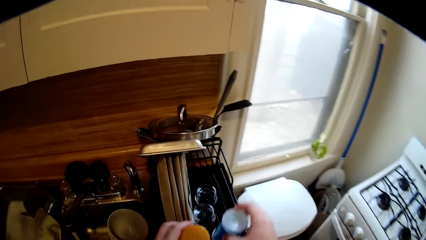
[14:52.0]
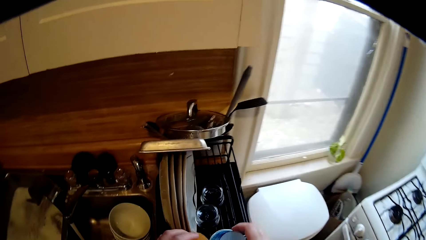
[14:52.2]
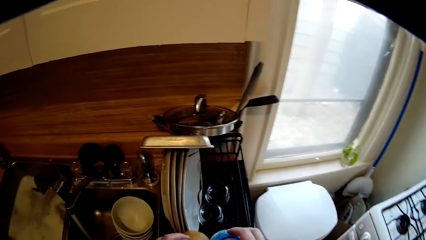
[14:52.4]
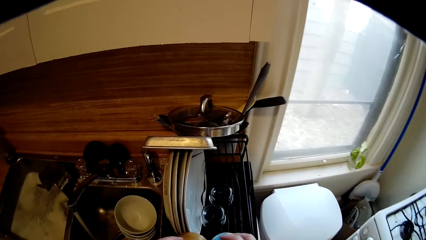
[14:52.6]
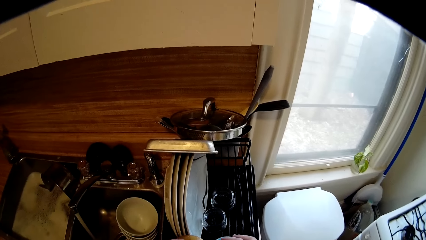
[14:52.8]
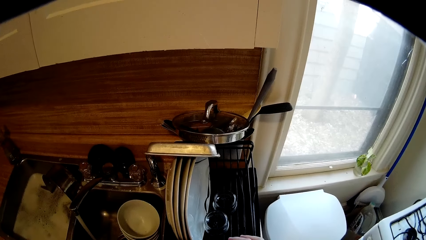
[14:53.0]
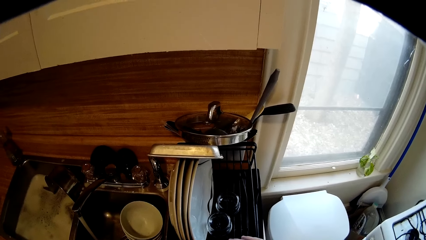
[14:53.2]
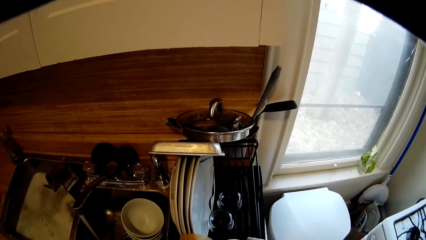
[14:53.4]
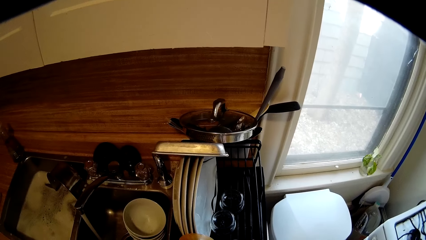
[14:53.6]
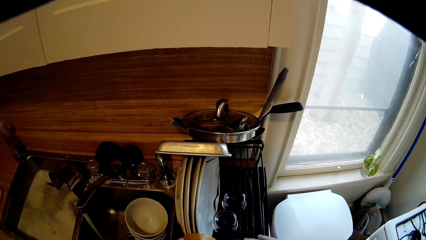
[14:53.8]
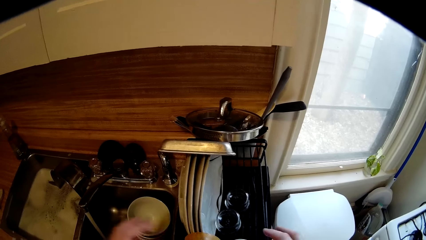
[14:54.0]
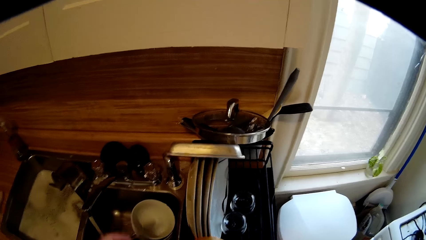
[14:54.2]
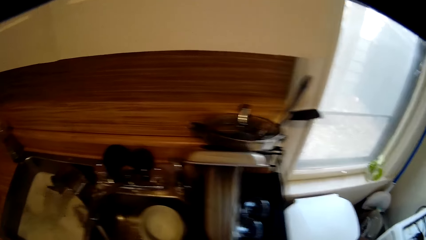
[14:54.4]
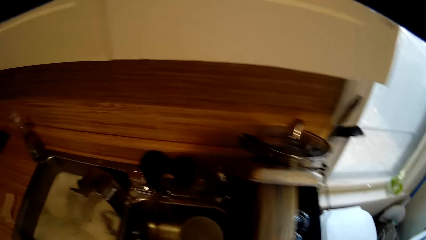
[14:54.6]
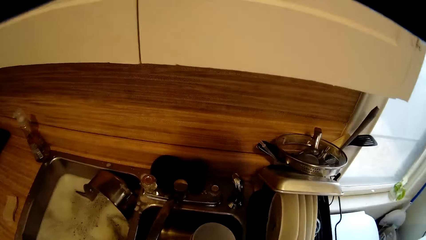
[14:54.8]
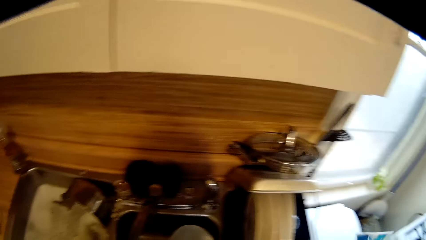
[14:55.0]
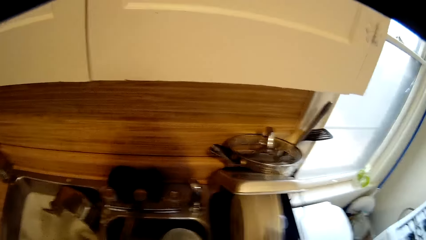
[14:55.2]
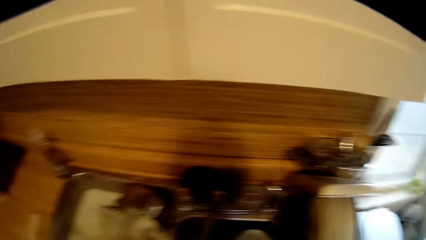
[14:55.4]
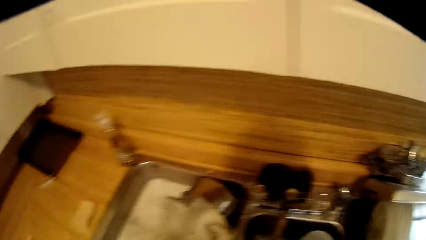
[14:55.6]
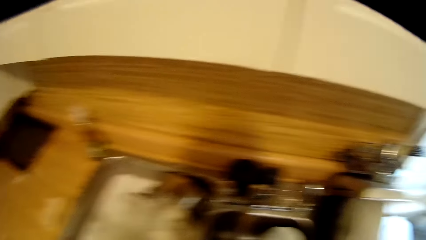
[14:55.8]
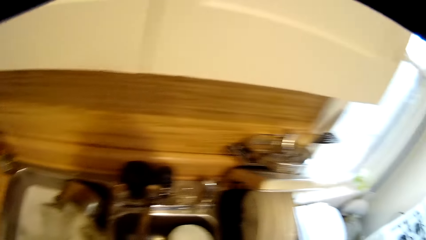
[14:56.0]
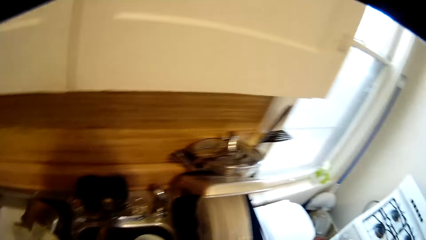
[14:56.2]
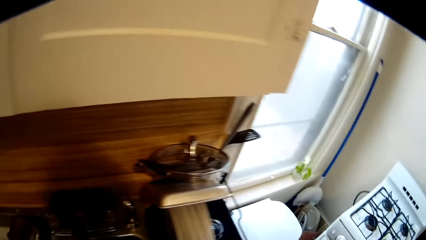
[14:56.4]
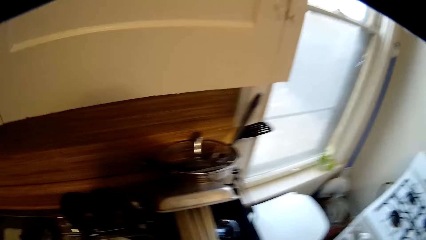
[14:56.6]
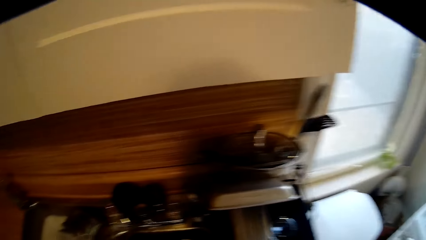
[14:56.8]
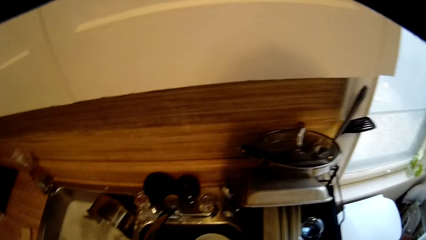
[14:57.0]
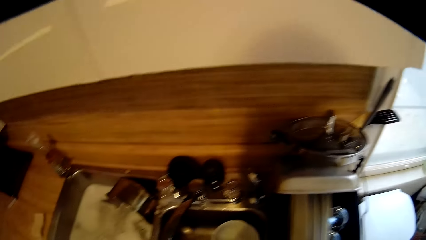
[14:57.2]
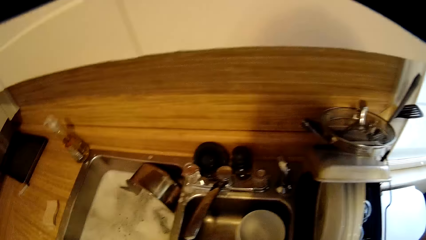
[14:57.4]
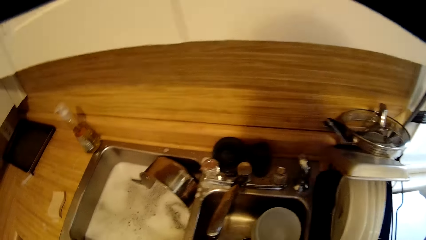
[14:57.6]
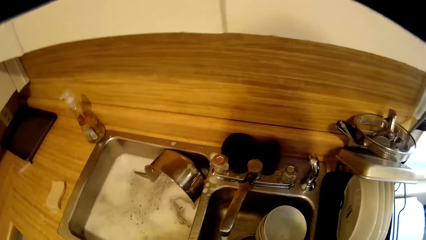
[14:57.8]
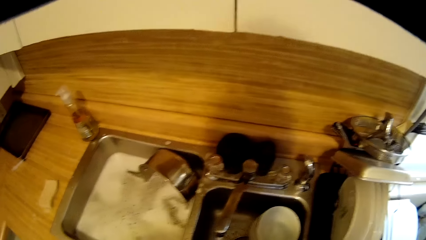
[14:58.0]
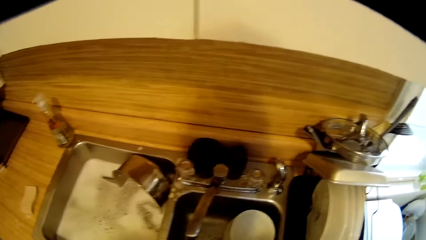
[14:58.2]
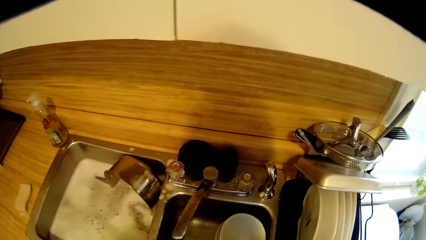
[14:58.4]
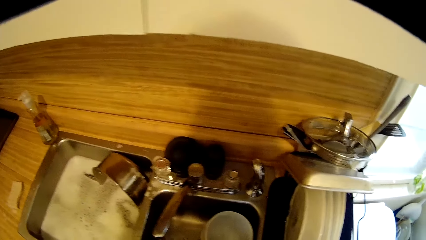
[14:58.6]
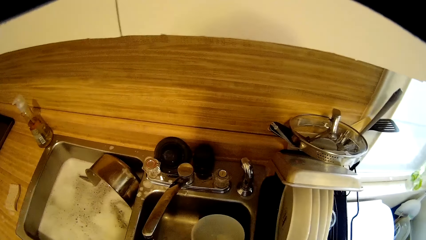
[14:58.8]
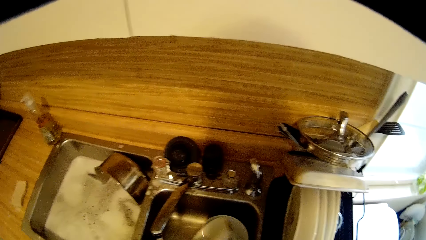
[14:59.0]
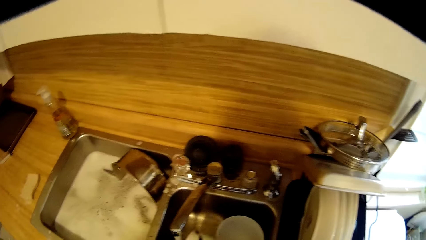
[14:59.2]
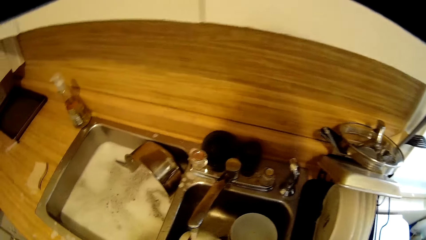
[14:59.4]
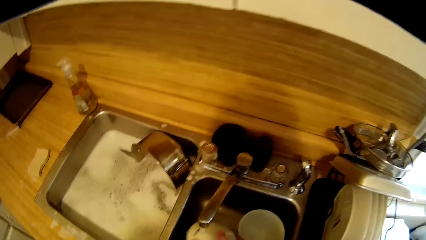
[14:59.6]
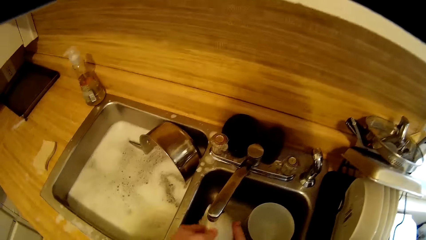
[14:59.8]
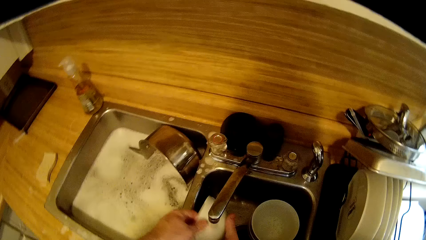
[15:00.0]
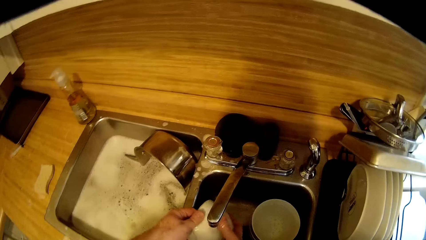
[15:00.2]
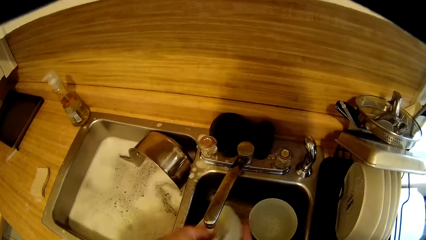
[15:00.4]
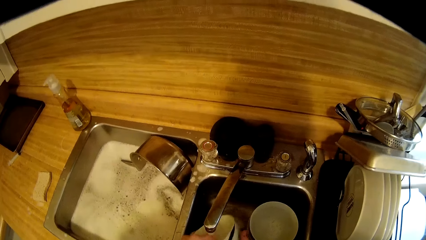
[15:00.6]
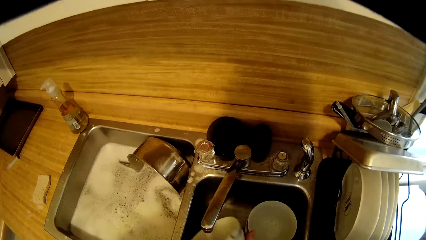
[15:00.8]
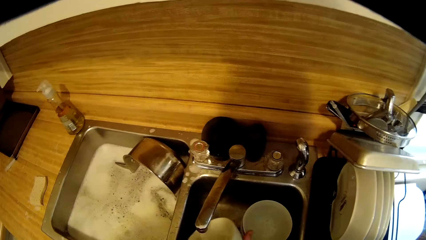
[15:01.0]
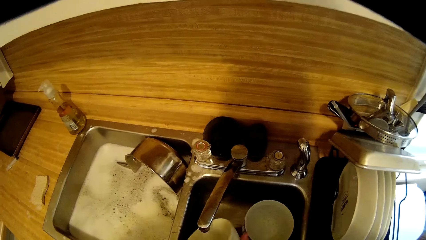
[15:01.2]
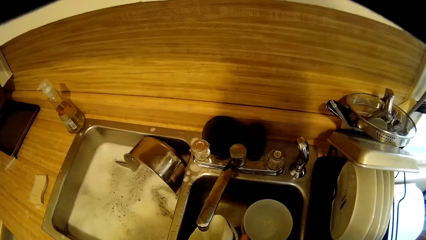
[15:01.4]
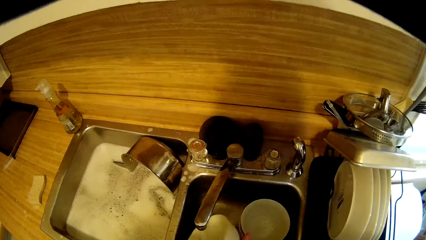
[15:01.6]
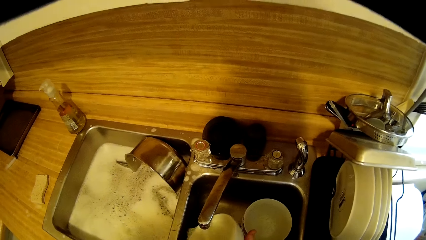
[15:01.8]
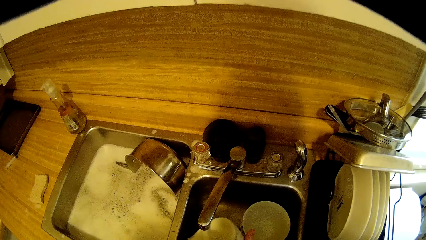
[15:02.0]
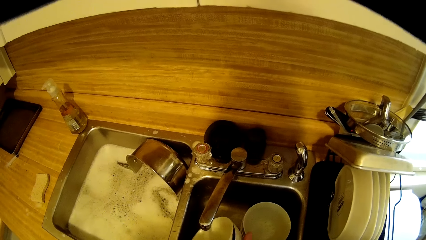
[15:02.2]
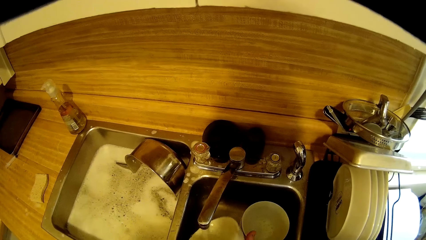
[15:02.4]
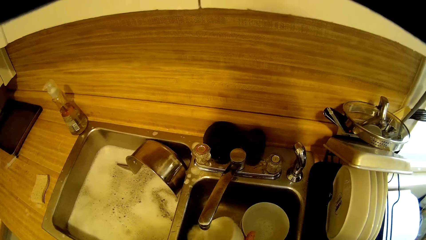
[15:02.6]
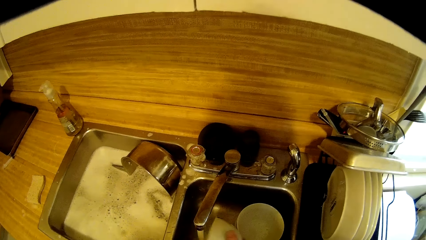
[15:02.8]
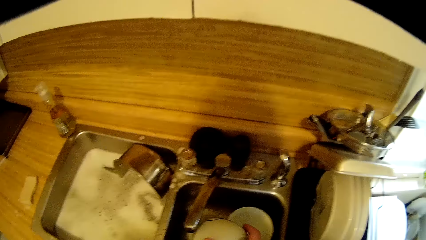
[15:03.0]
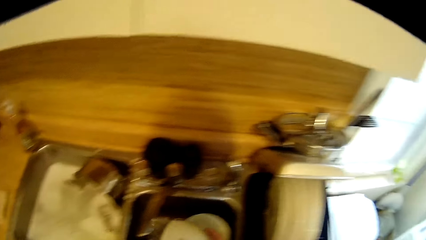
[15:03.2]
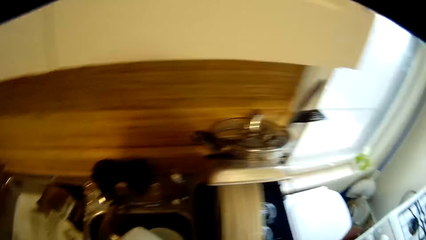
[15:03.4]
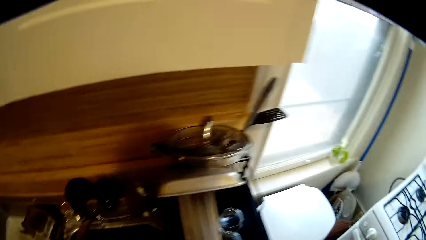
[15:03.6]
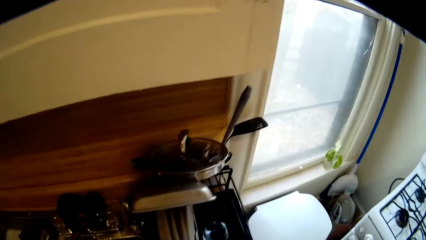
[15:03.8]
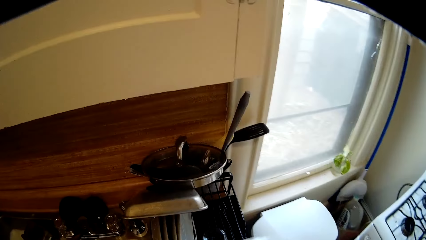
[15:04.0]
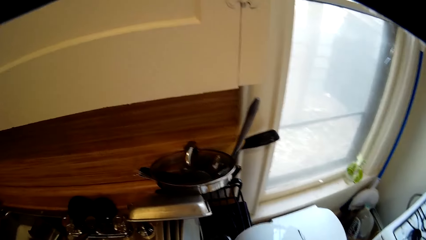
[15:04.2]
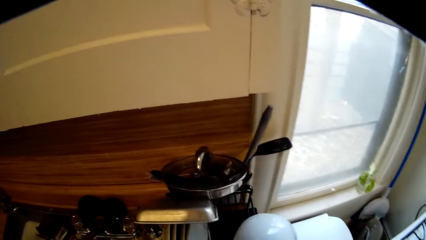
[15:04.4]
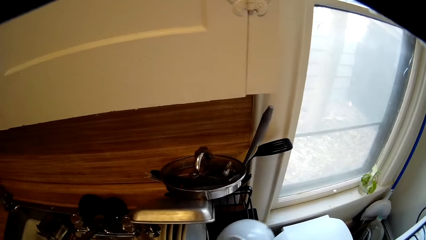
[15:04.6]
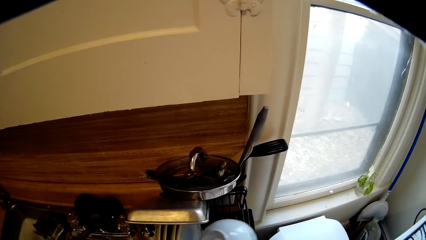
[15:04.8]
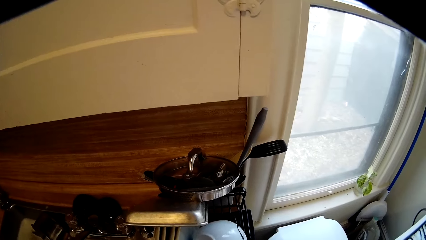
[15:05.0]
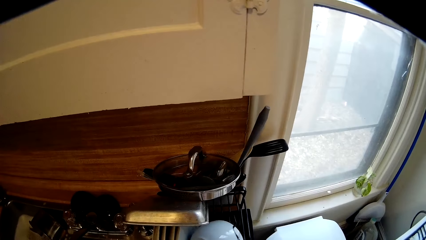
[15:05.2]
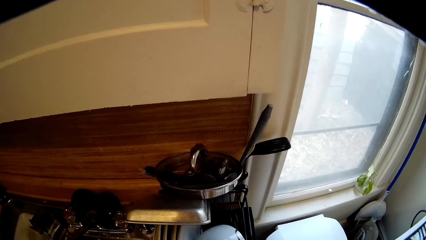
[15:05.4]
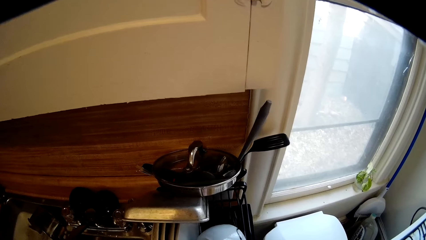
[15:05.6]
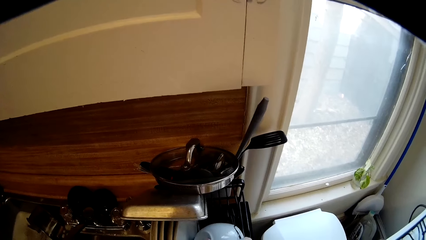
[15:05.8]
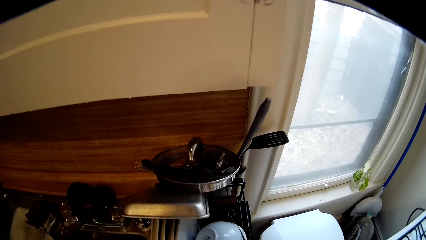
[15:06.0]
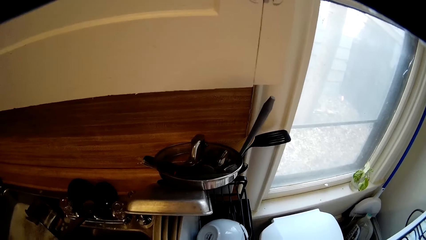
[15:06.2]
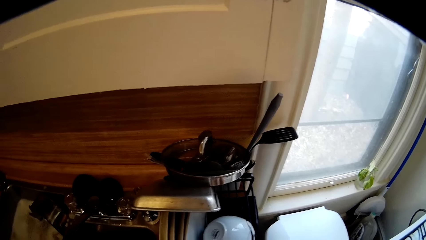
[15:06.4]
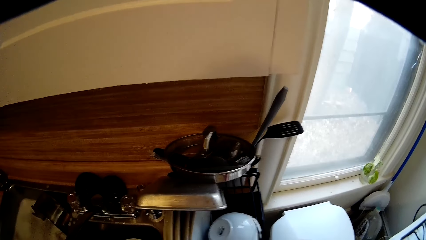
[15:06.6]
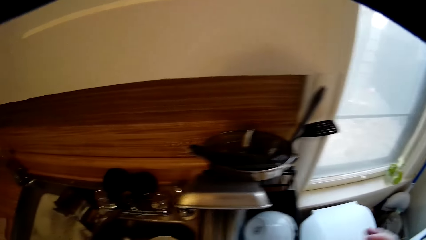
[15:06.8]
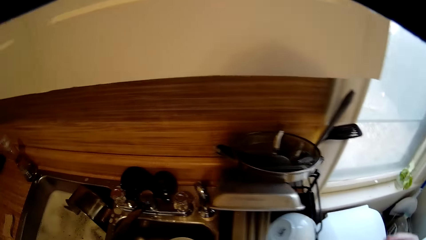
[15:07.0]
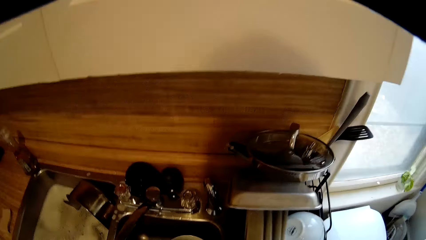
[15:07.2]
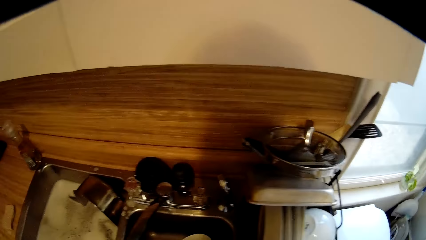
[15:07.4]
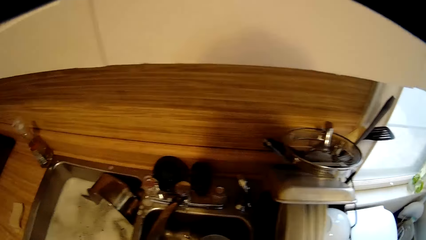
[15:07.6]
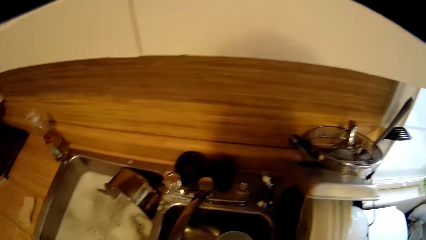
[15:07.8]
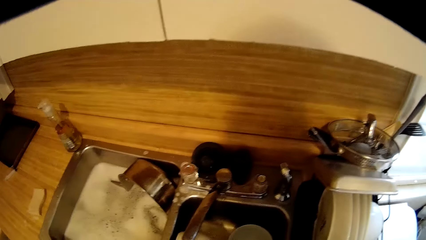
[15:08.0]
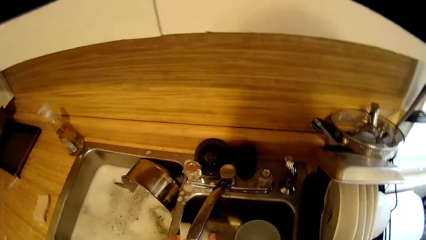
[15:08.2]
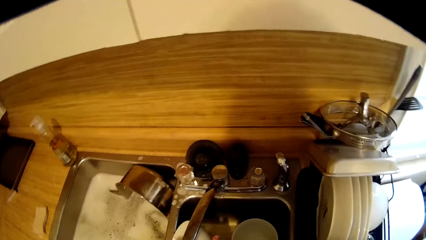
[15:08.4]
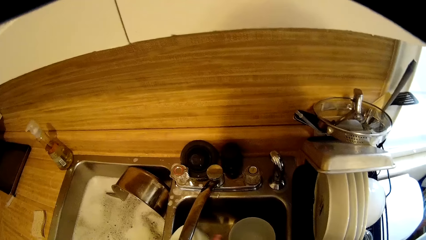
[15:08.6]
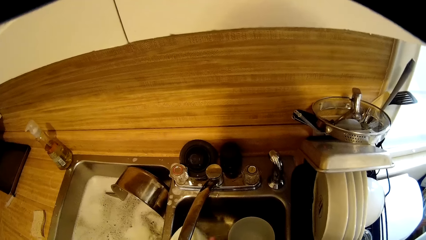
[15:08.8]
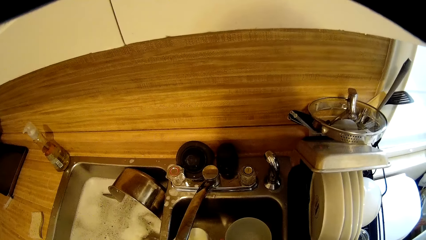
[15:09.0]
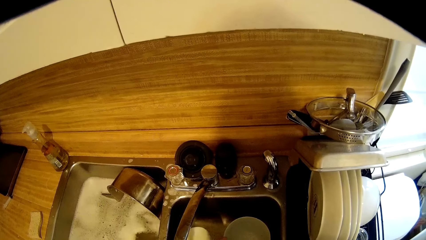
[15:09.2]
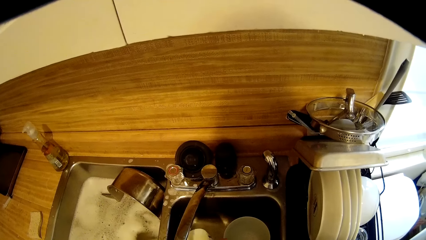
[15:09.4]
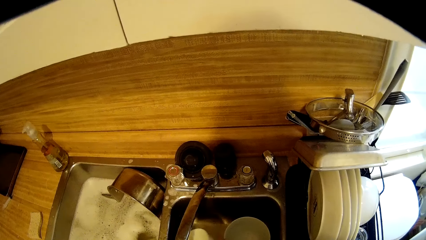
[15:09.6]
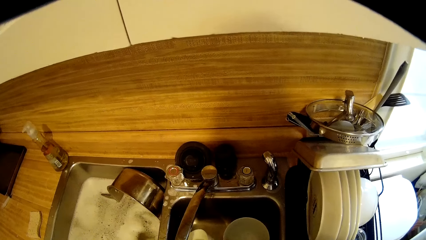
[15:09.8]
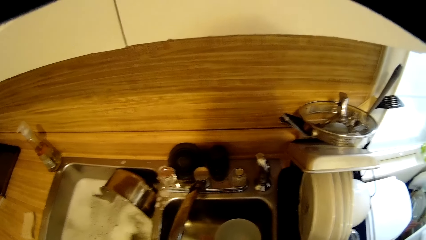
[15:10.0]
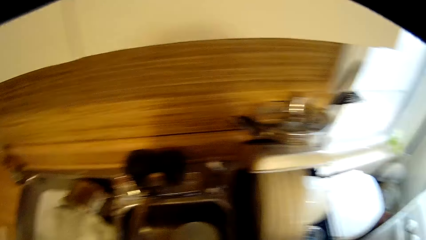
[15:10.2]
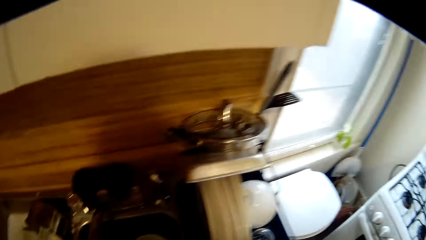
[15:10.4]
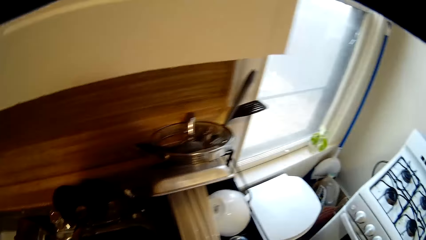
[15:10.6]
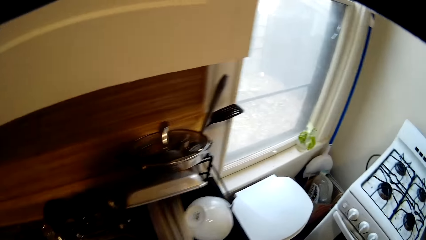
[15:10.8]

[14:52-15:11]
The camera wearer puts the cups on the dish rack drainer. They wash a bowl. They pick the bowl from the side of the sink with both hands and release the bowl in the sink with both hands. They place the bowl on the rack dish drainer with the right hand. They wash the bowl. They pick the bowl from the side of the sink with the right hand.
